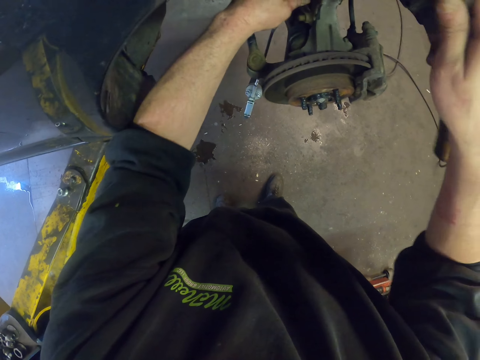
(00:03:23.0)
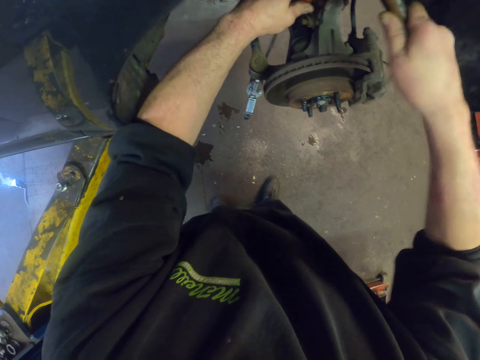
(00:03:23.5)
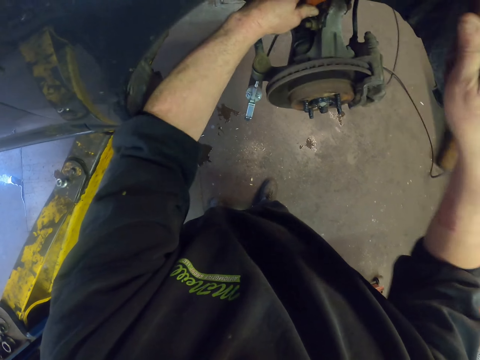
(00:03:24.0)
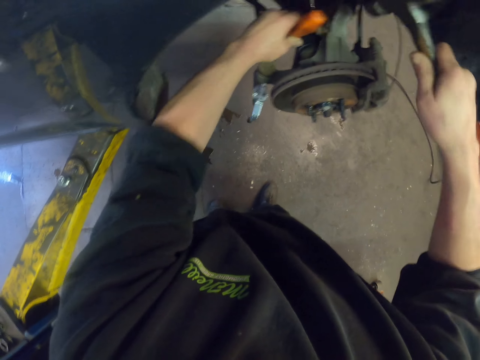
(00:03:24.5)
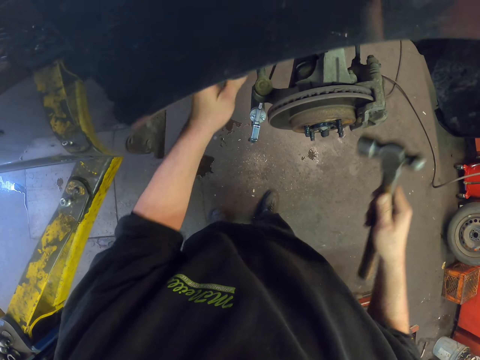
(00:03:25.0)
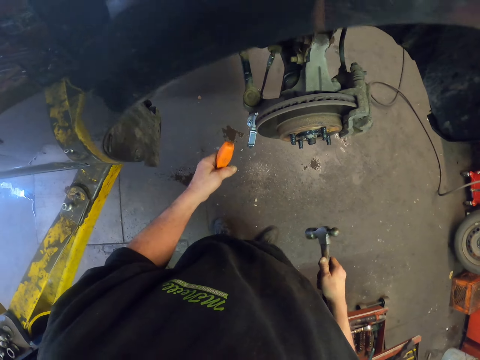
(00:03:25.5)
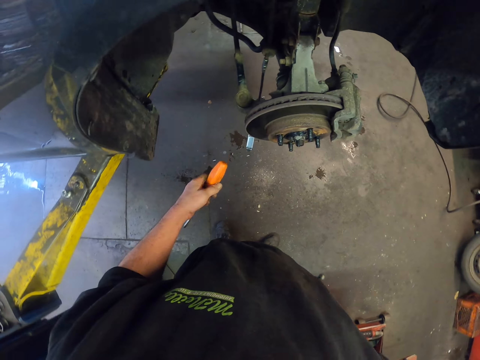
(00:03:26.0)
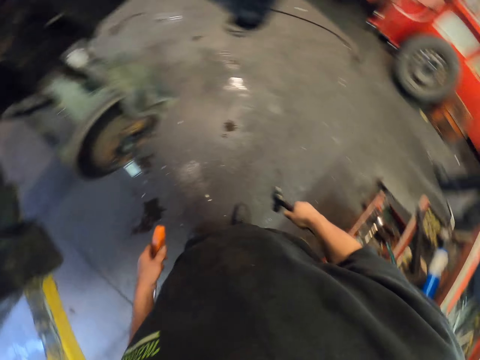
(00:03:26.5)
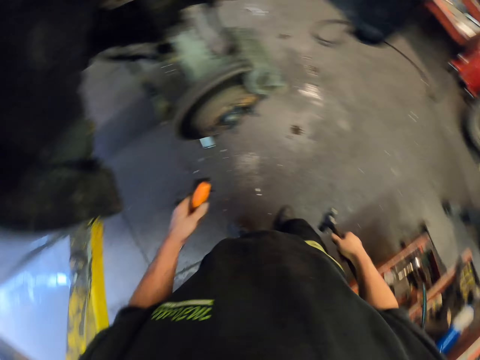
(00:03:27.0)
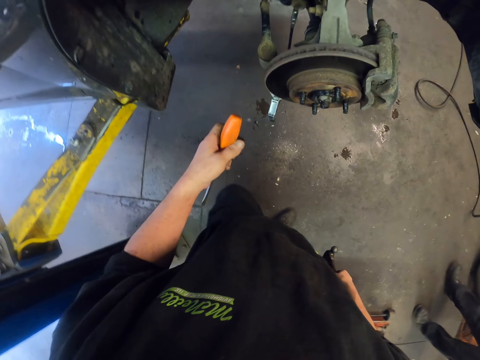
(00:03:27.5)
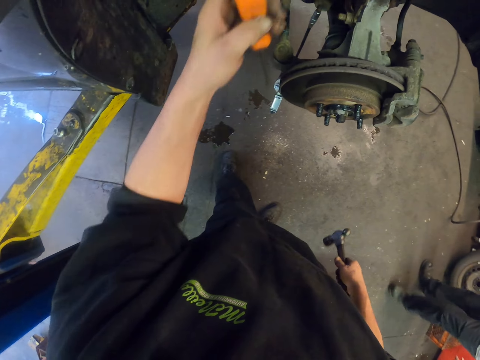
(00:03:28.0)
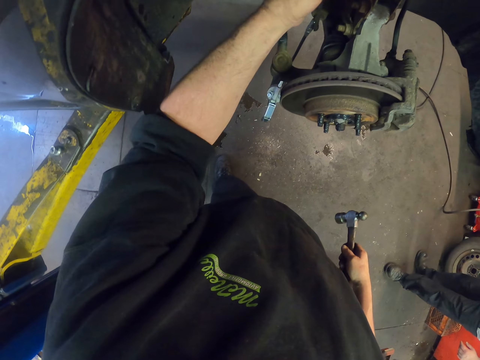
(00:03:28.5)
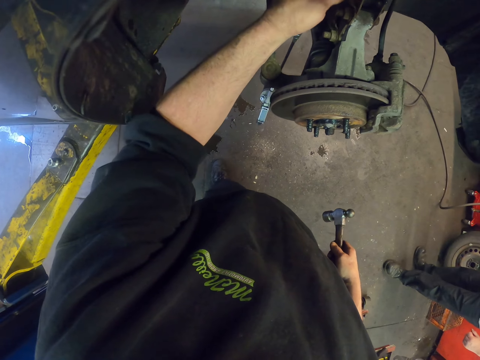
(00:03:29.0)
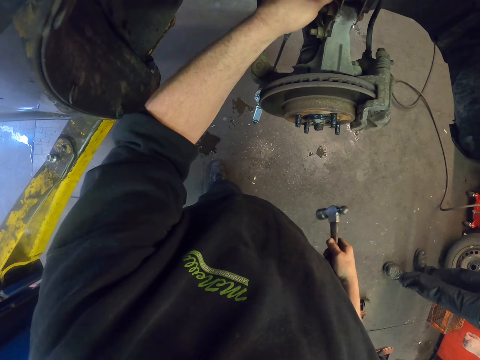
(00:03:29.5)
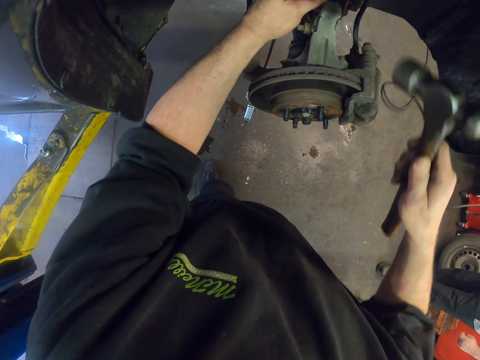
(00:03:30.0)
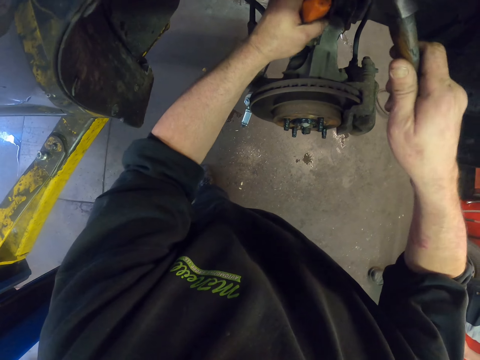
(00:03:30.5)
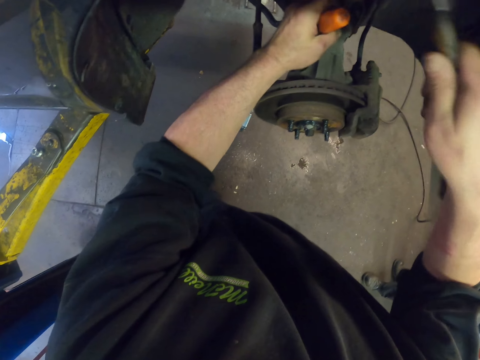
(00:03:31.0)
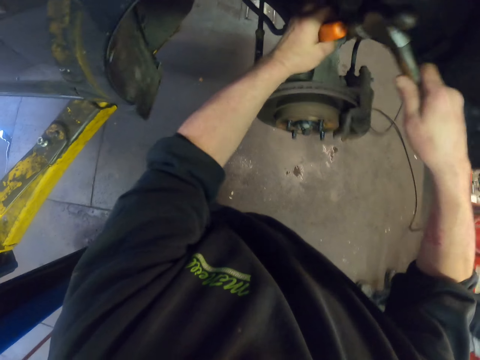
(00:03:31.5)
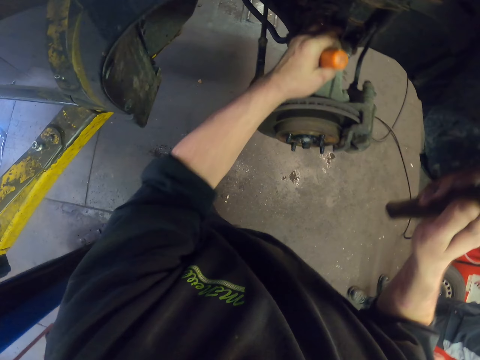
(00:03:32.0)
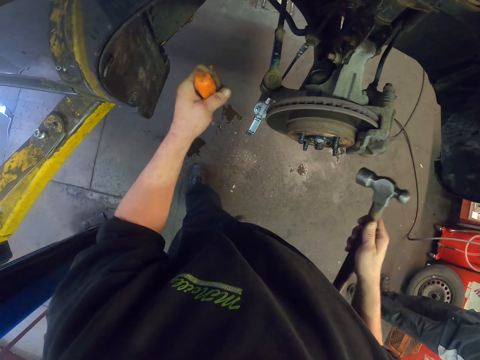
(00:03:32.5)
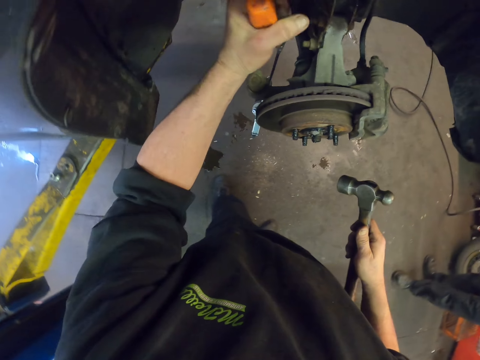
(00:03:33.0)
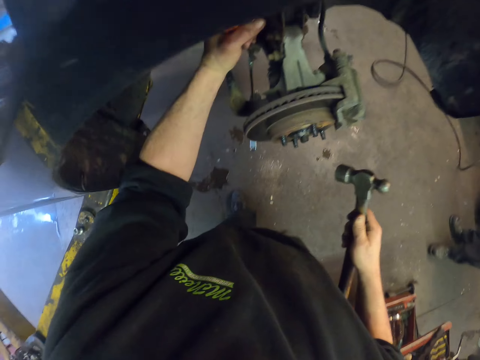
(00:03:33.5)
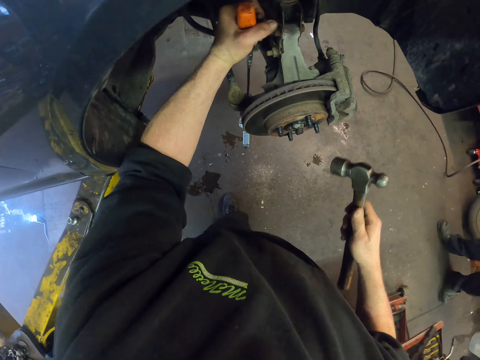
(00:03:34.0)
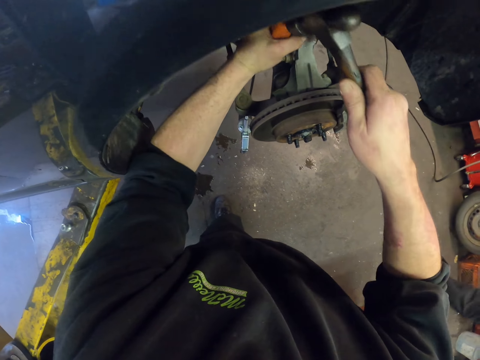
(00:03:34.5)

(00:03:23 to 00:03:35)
The camera wearer removes the screwdriver from the car body. They put the screwdriver on the car body. They hit the screwdriver with a hammer.

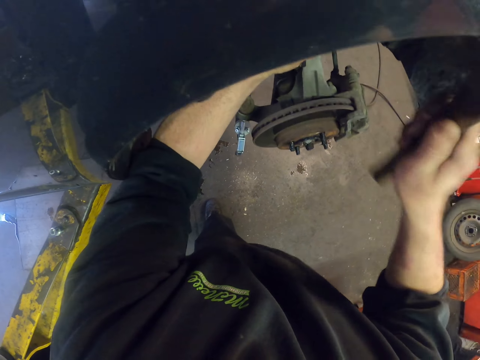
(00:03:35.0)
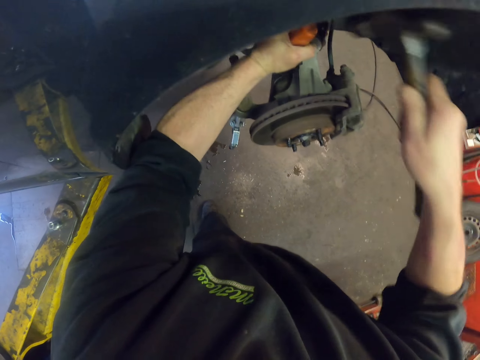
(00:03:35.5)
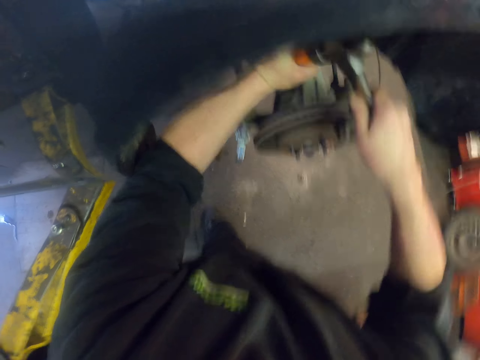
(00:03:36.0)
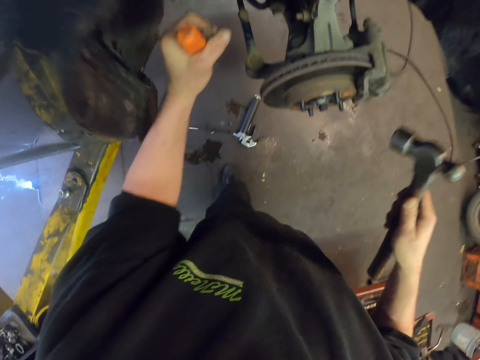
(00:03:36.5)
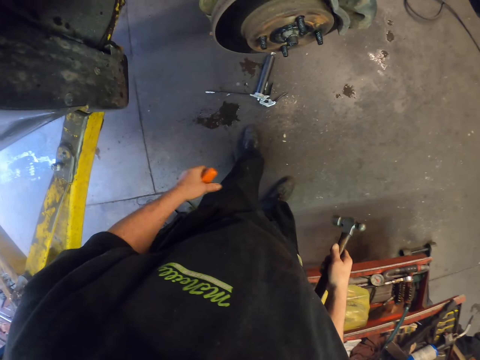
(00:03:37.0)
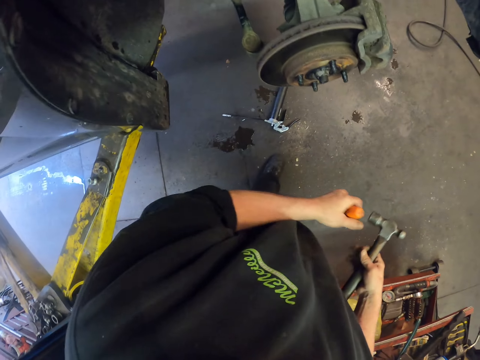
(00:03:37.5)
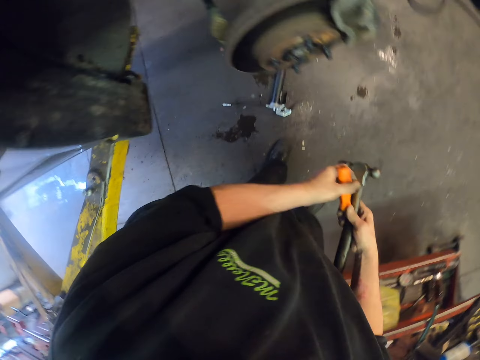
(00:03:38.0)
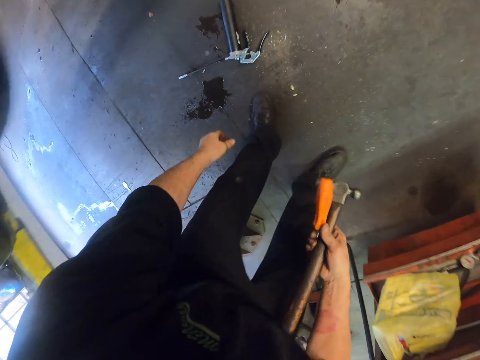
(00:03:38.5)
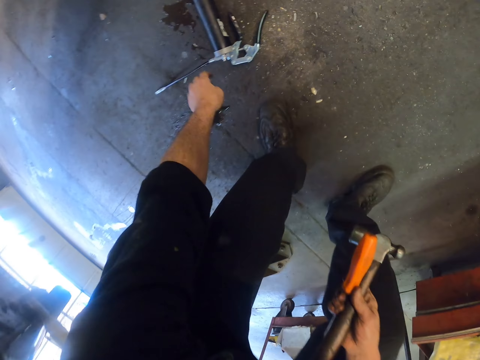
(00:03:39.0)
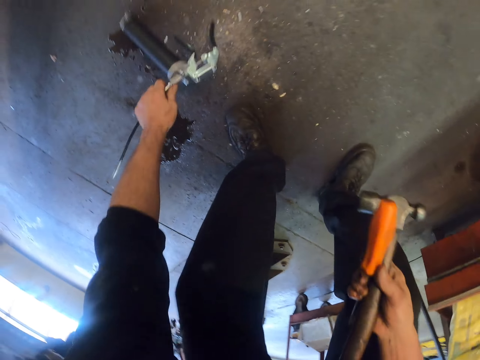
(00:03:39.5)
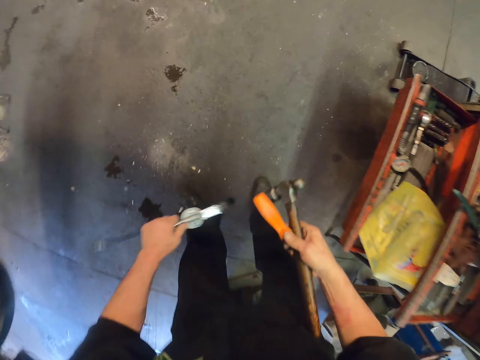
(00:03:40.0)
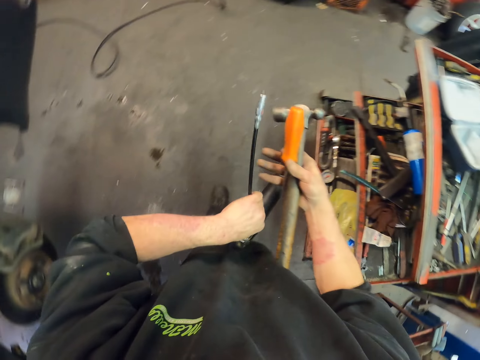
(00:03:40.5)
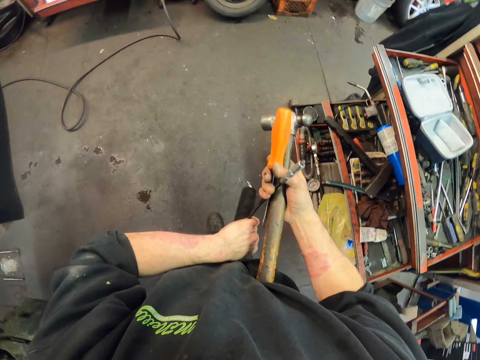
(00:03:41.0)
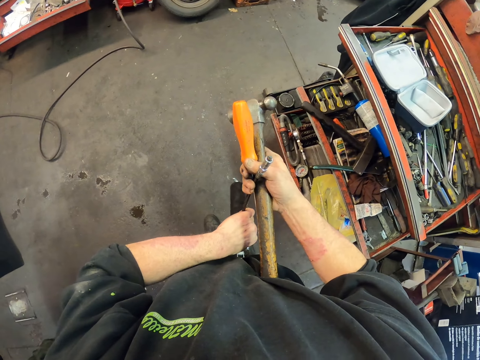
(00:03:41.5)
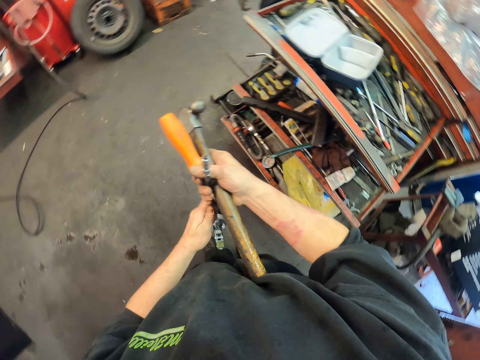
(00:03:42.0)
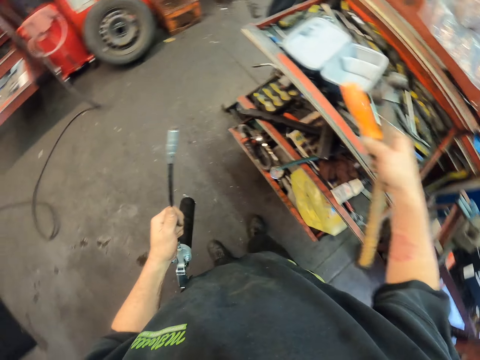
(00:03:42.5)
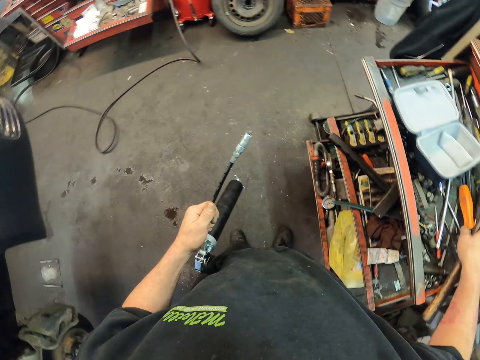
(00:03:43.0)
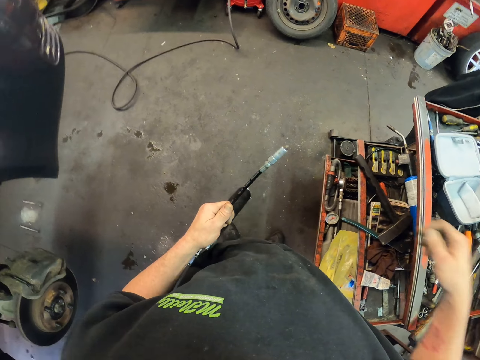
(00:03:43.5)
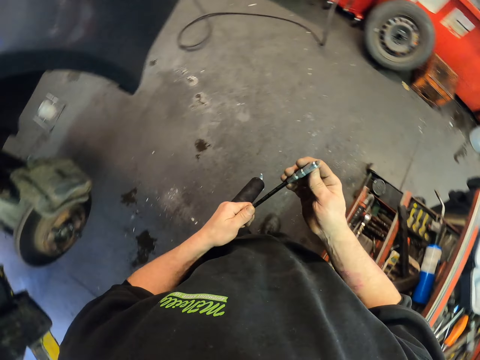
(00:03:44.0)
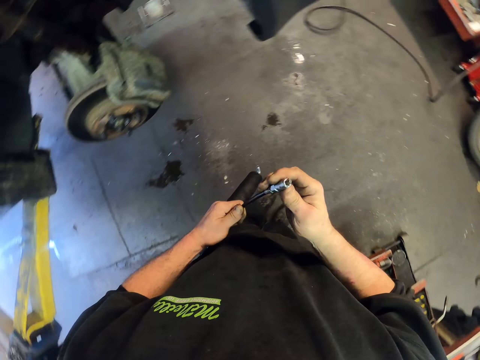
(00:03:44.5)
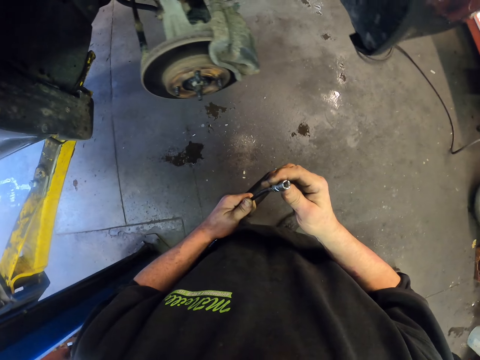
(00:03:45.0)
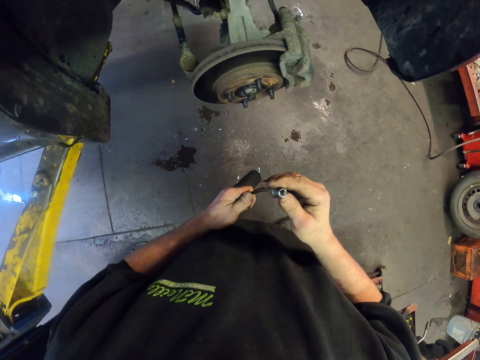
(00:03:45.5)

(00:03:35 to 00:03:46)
The camera wearer removes the screwdriver from the car body. They kneel down. They pick a hand pump from the floor. They put the screwdriver and a hammer in the drawer. They hold the hand pump.

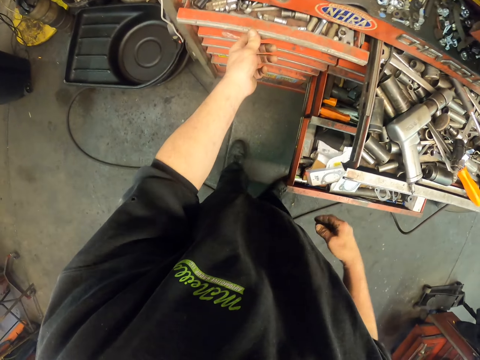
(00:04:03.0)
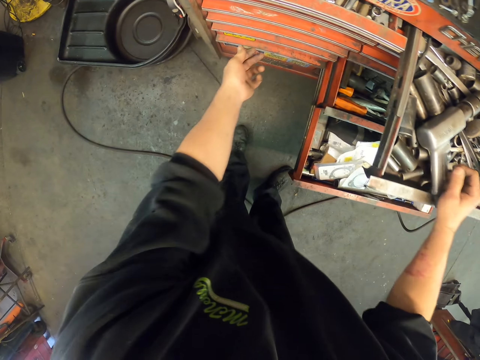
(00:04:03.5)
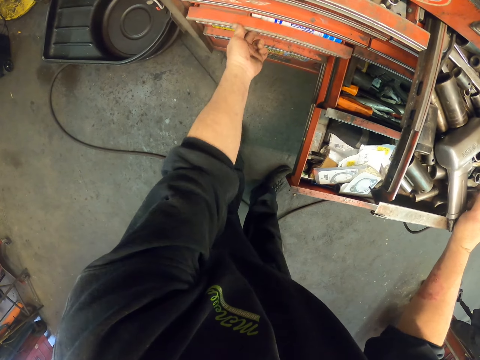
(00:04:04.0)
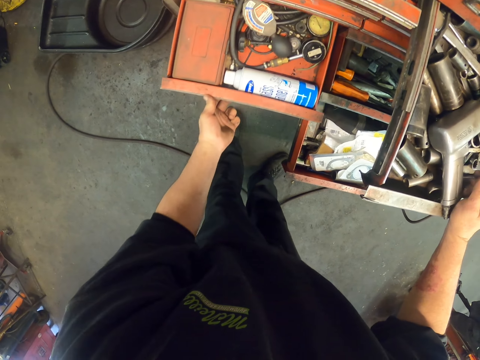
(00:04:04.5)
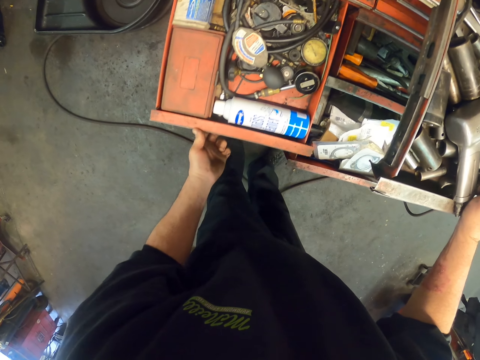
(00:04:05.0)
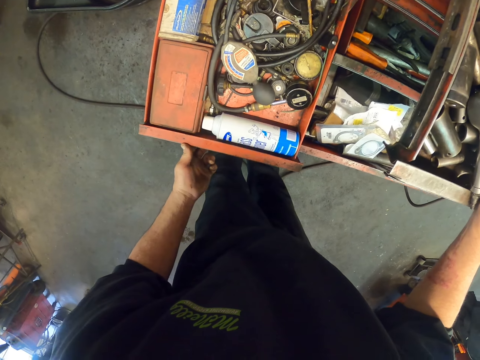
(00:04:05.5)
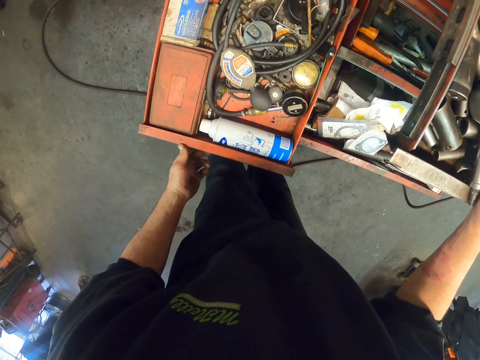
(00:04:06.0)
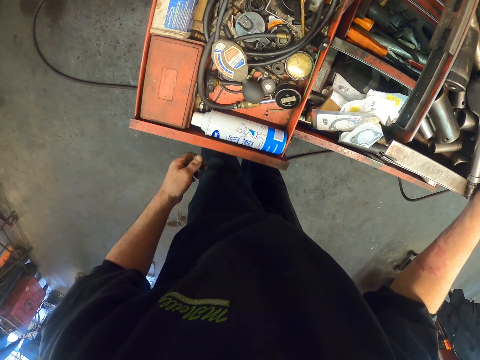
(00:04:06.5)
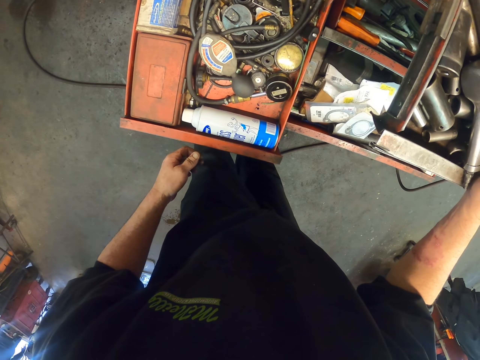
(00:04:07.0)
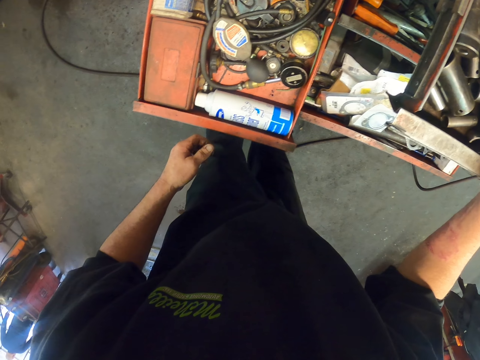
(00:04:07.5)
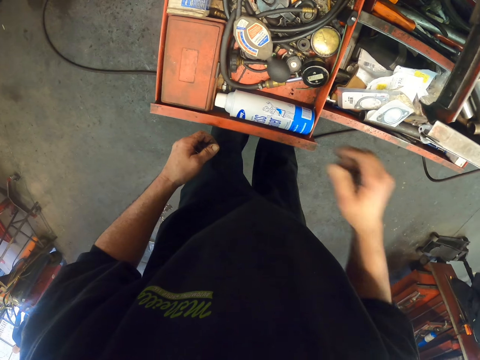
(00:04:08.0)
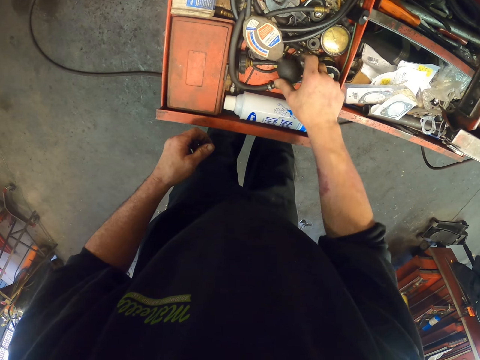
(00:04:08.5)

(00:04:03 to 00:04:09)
The camera wearer closes a drawer. They open the drawer.
